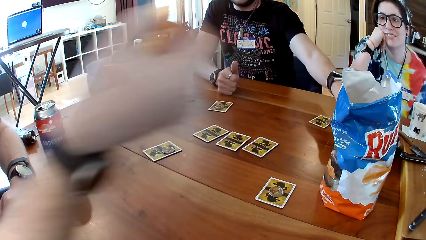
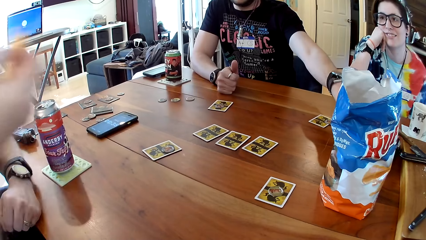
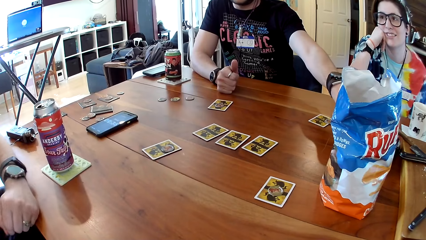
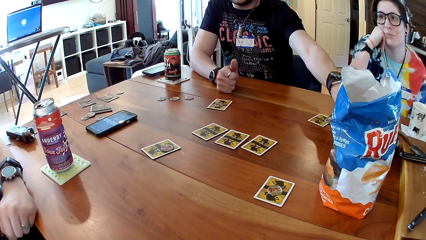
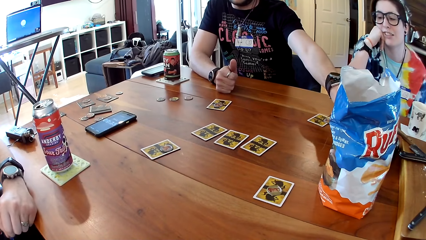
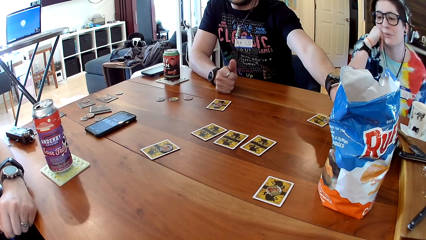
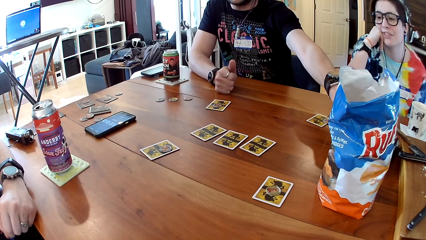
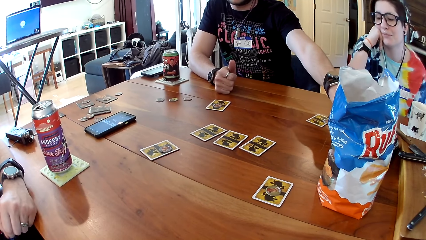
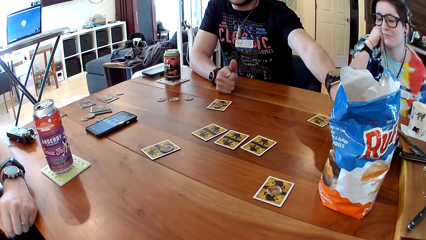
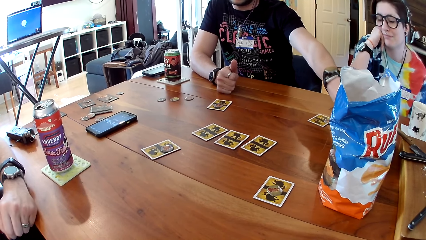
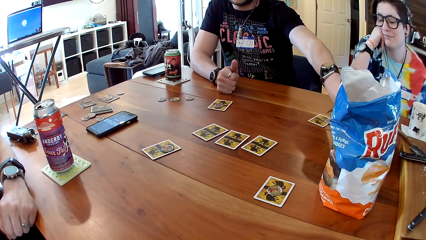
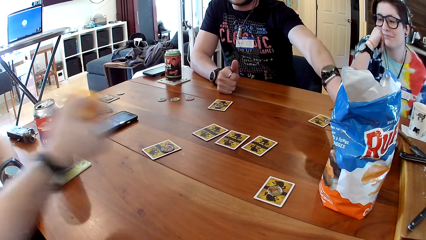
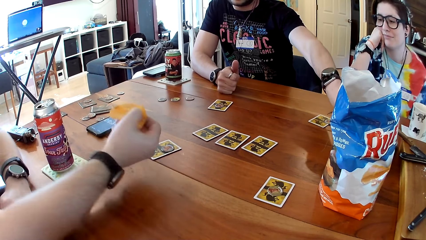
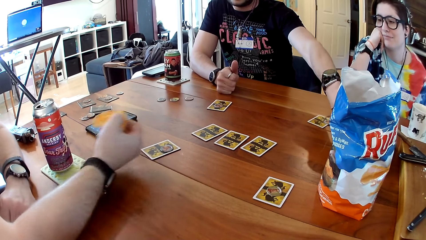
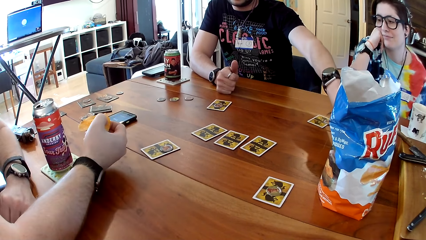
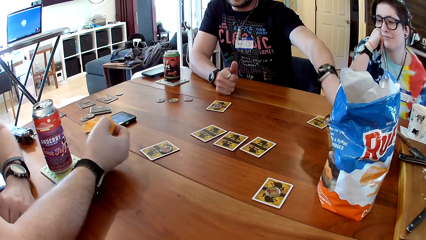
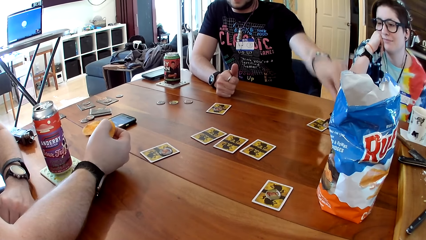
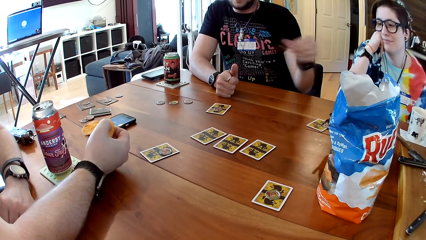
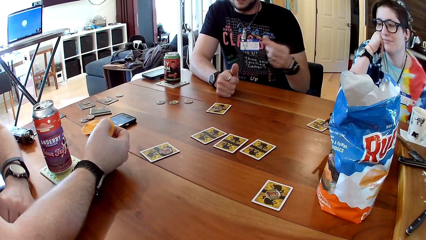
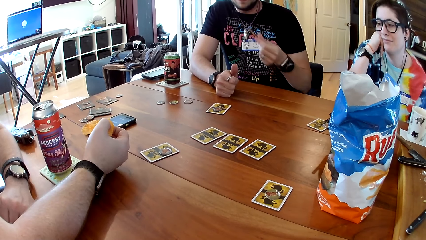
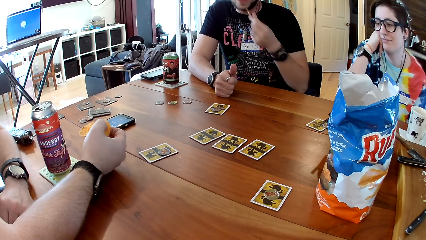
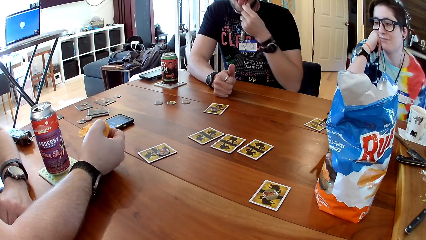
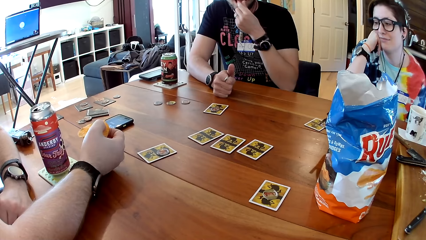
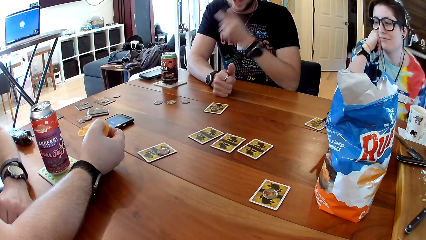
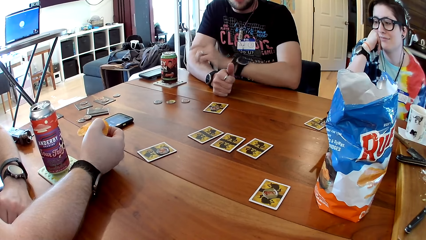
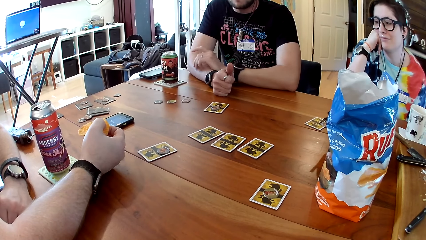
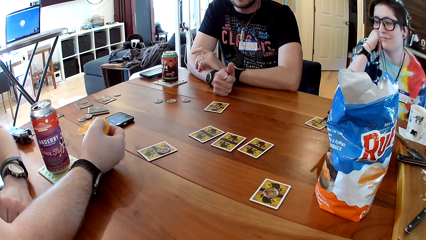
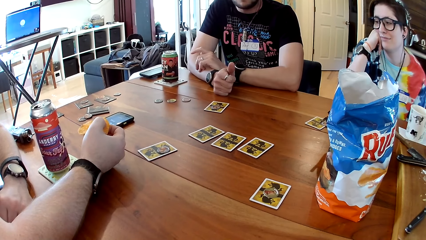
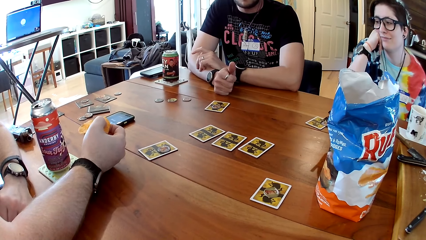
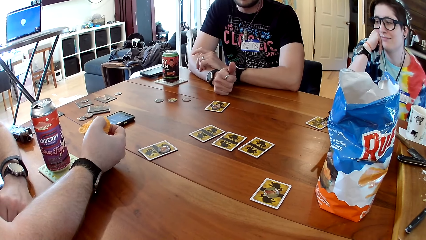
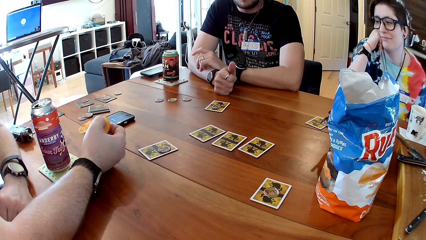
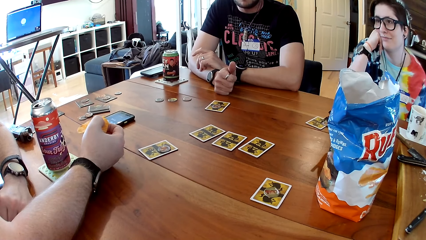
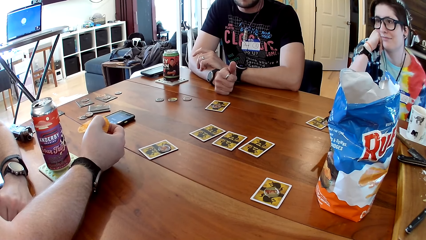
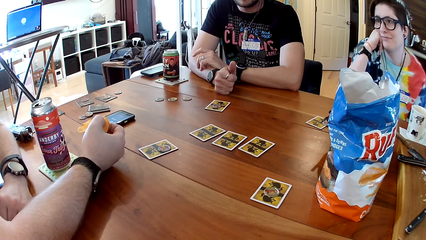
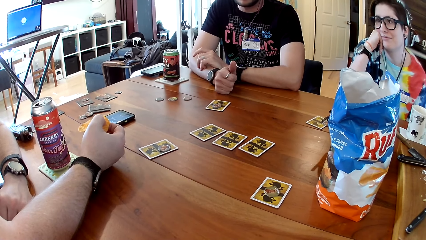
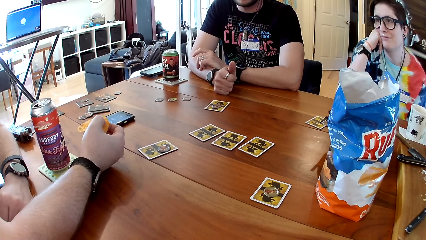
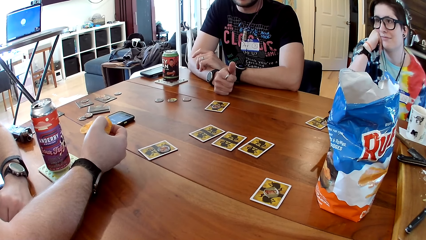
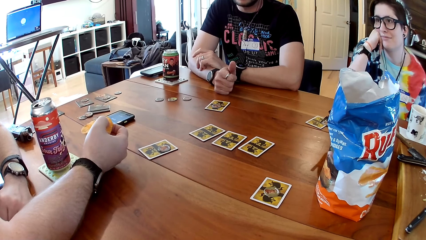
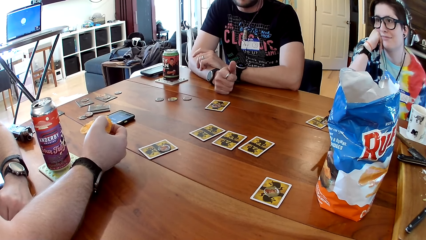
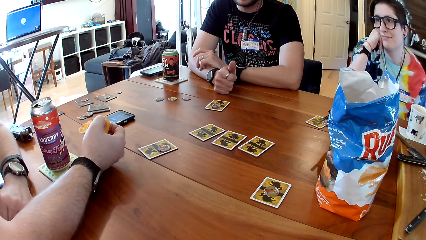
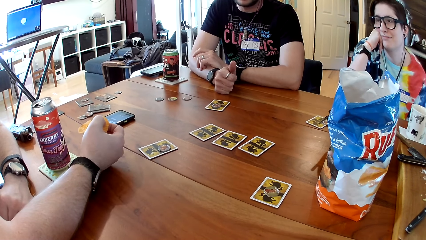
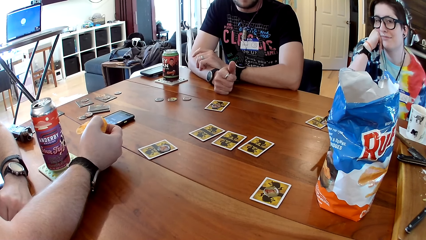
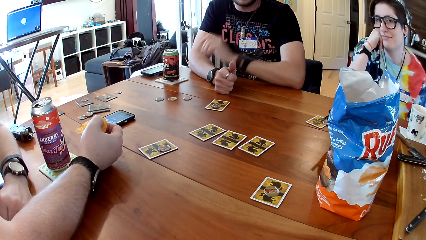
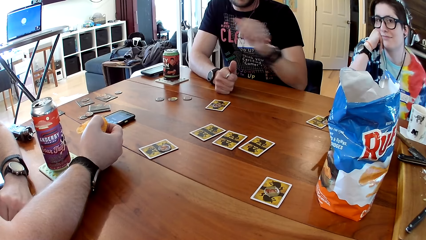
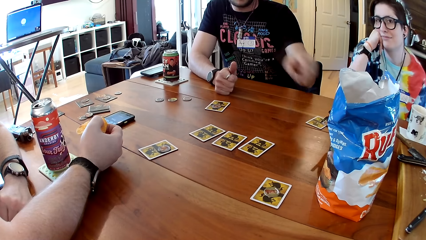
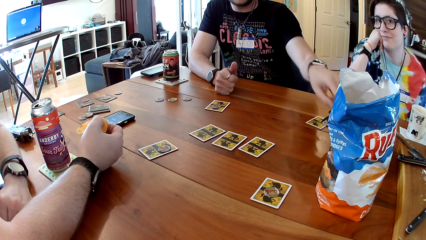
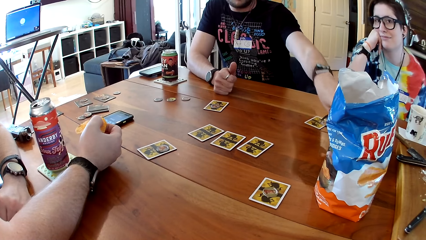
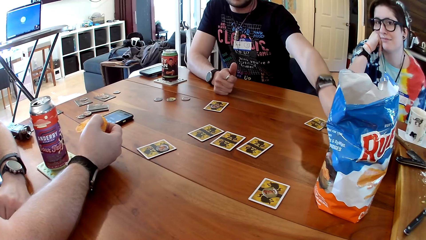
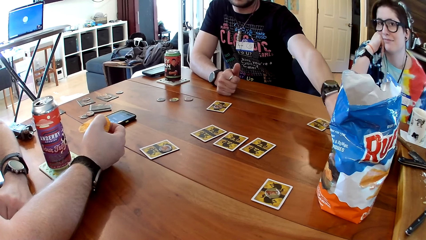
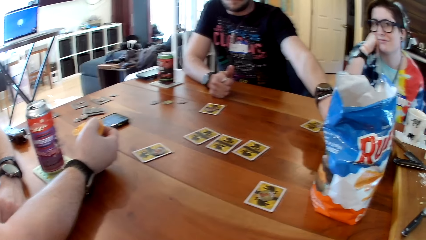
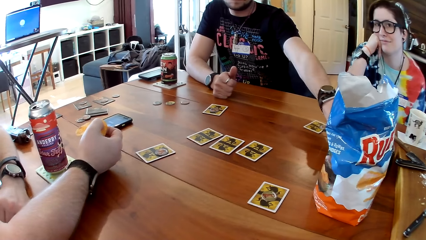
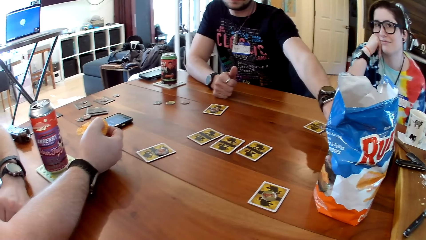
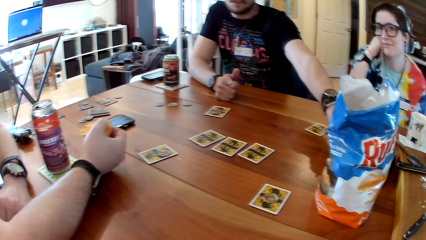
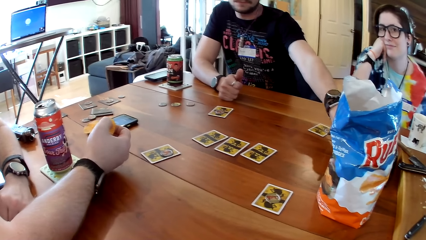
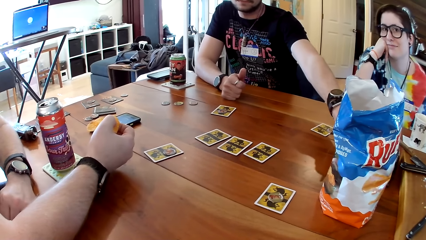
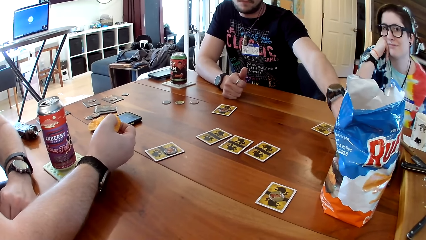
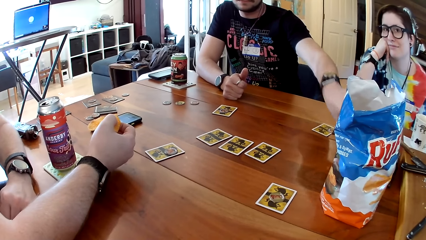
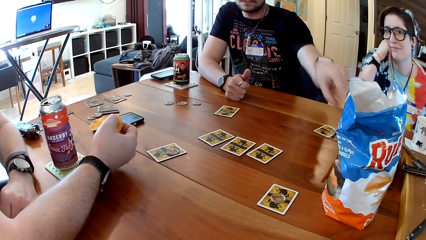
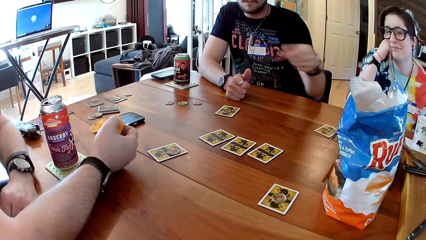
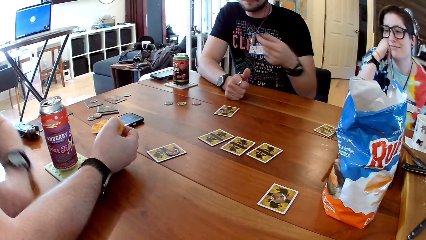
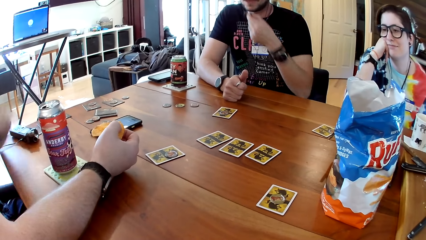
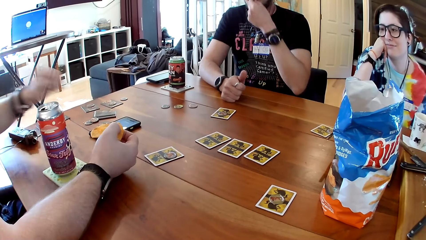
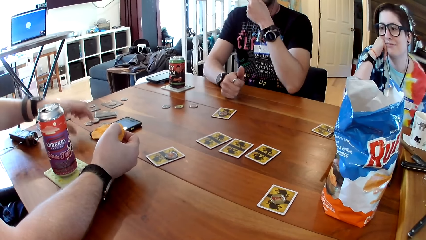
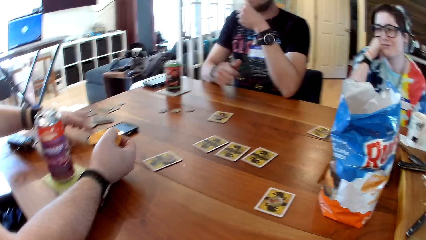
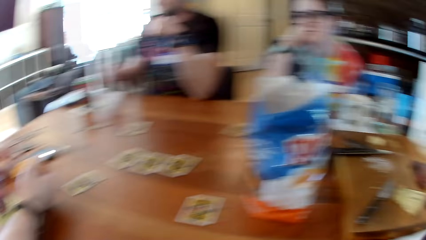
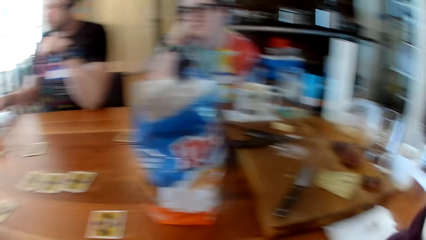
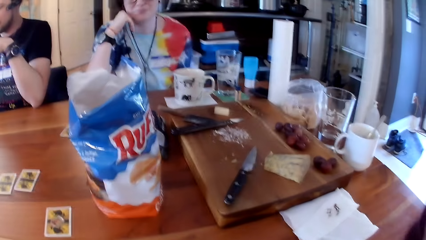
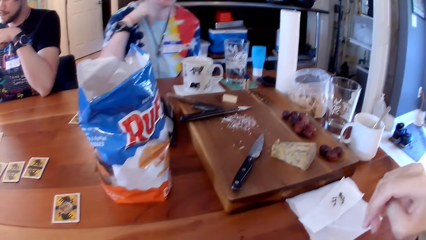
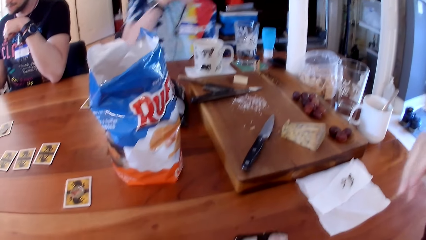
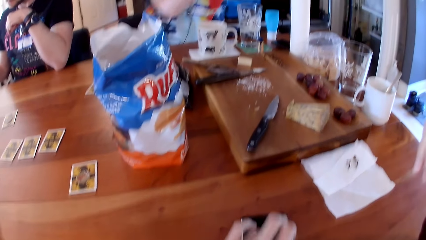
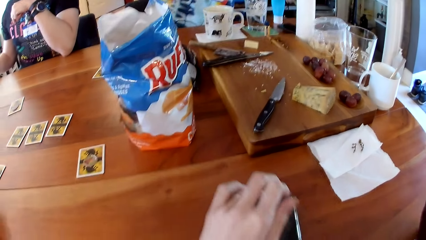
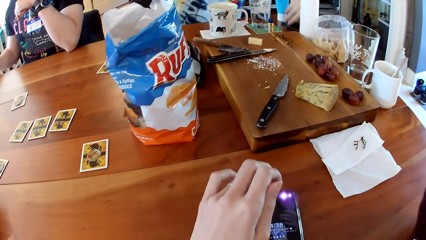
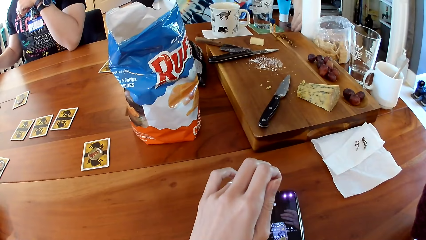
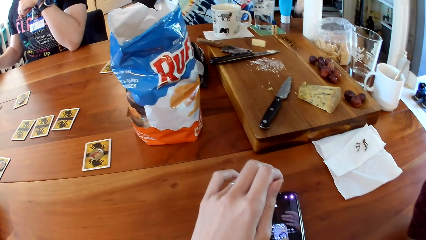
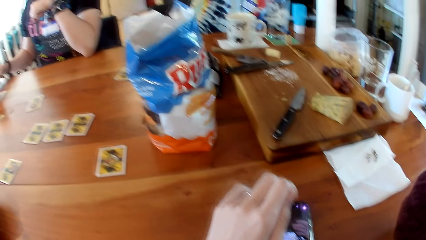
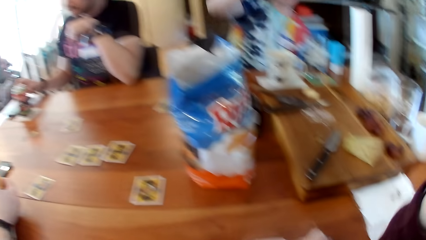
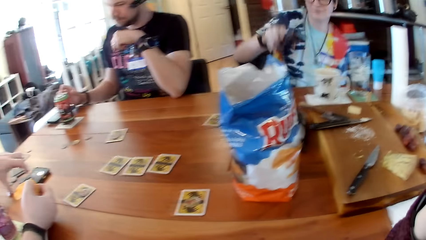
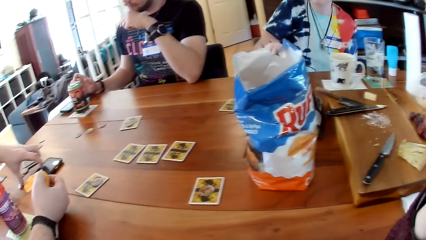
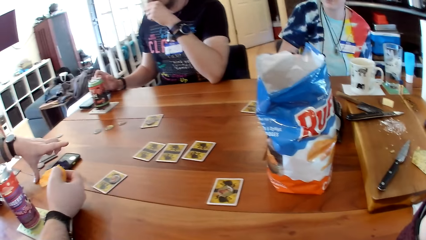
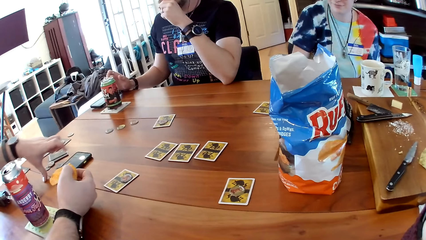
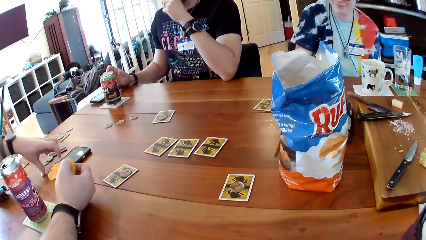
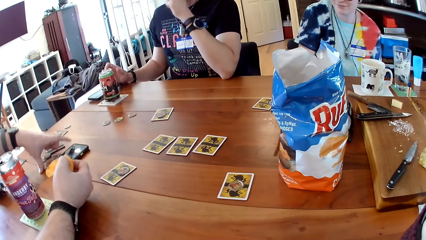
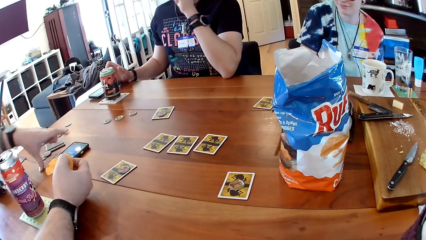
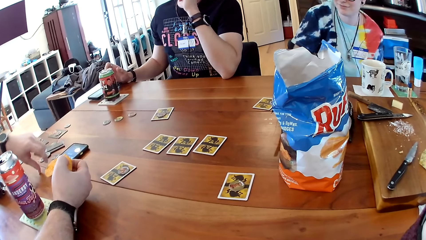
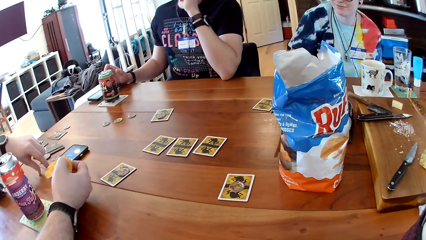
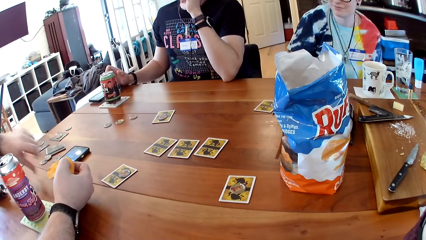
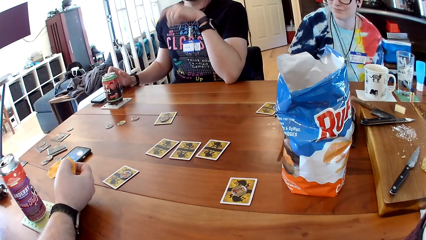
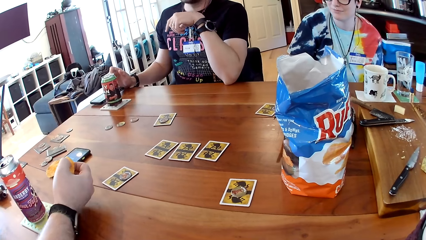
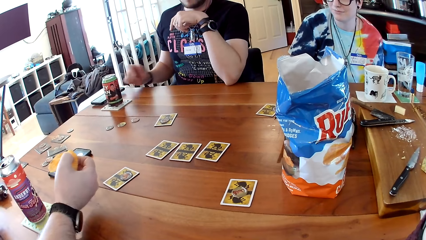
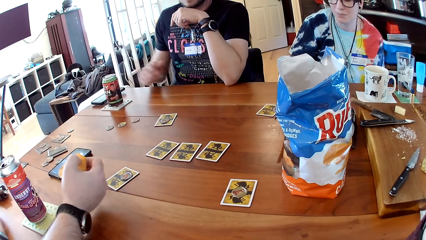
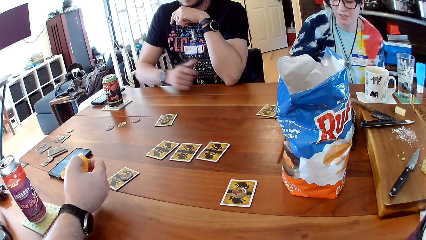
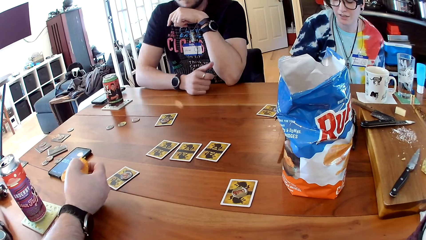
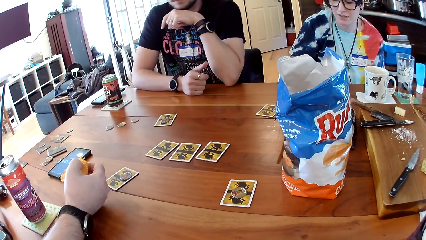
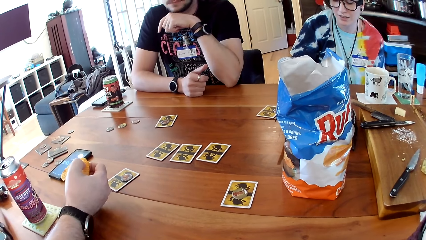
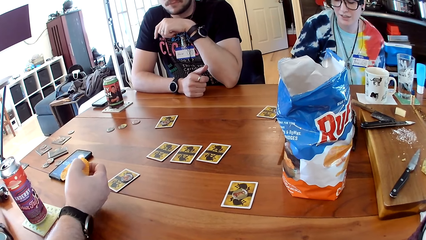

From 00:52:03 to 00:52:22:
A man eats the cracker with his right hand. Another man picks a cracker from the pack of crackers on the table with his left hand. The other man eats the crackers with his left hand. The other man picks a cracker from the pack of crackers on the table with his left hand. The first man operates the phone on the table with his hands. A woman picks a phone from the table with her right hand. The camera wearer looks at the phone. She operates a phone on the table with her left hand. The woman drops the phone on the table with her right hand. The camera wearer looks at the cards on the table. The other man operates a phone on the table with his right hand.
